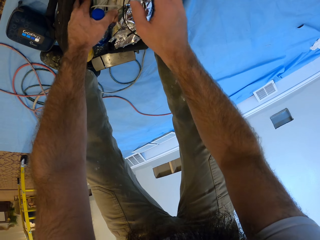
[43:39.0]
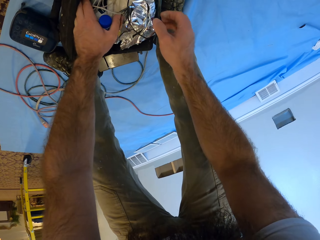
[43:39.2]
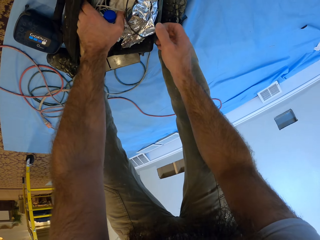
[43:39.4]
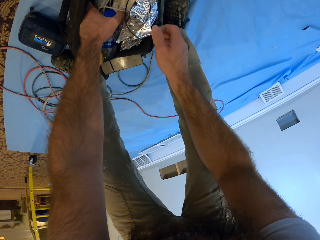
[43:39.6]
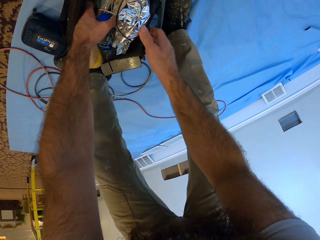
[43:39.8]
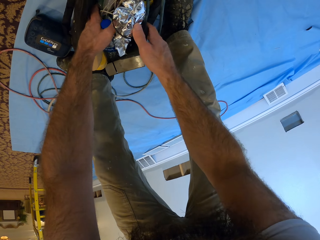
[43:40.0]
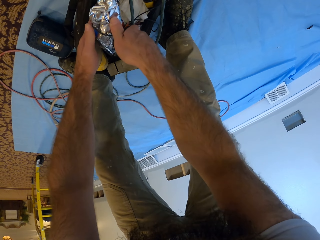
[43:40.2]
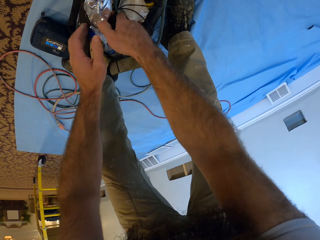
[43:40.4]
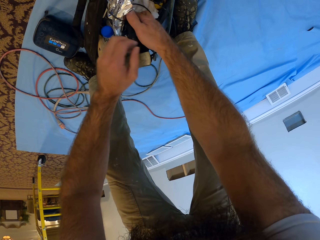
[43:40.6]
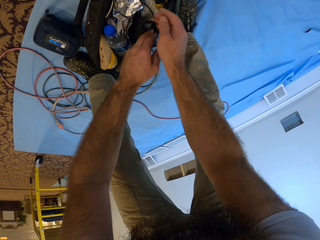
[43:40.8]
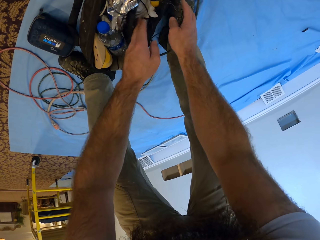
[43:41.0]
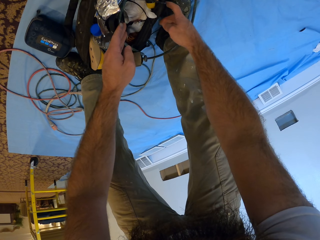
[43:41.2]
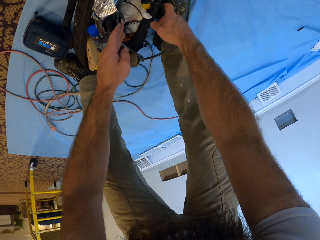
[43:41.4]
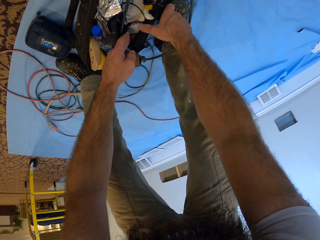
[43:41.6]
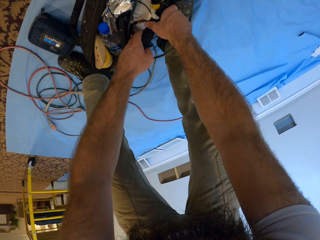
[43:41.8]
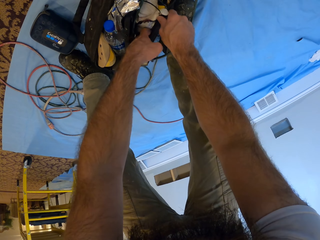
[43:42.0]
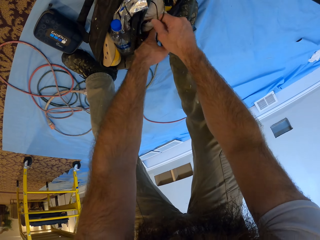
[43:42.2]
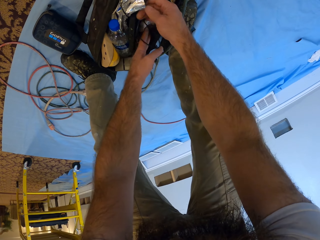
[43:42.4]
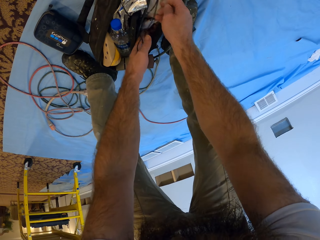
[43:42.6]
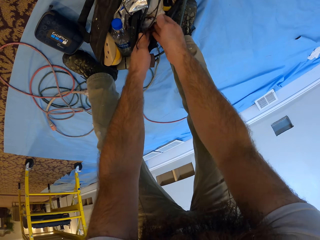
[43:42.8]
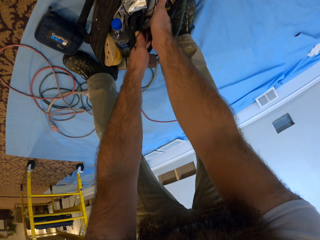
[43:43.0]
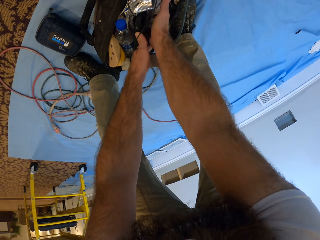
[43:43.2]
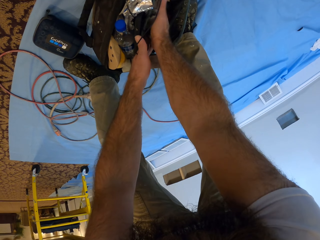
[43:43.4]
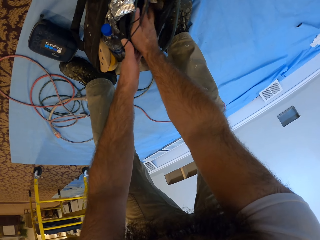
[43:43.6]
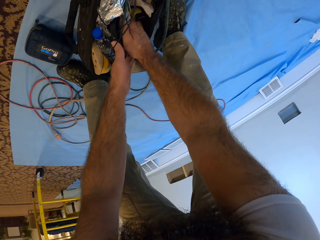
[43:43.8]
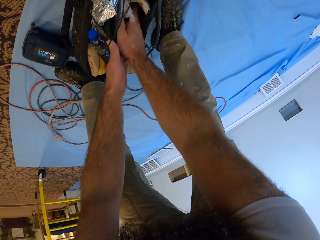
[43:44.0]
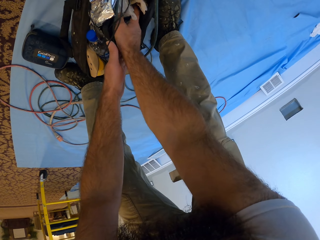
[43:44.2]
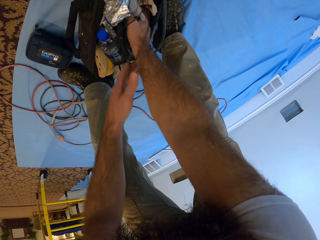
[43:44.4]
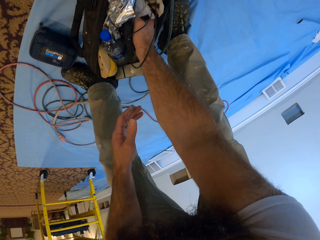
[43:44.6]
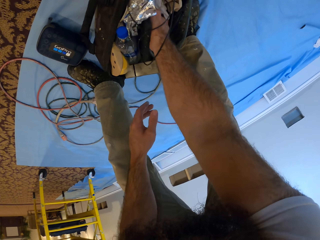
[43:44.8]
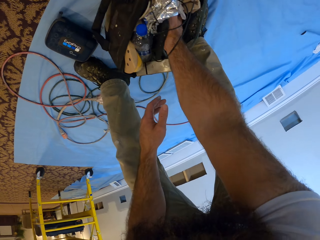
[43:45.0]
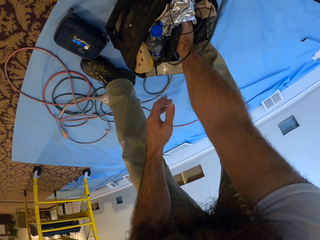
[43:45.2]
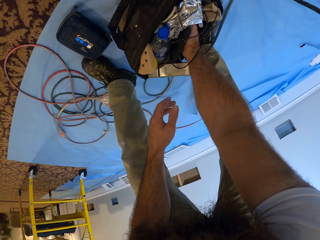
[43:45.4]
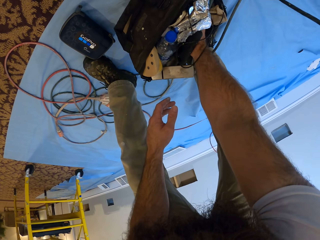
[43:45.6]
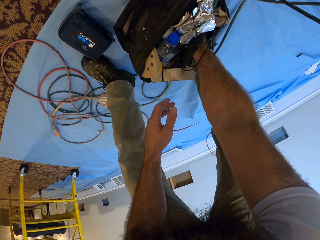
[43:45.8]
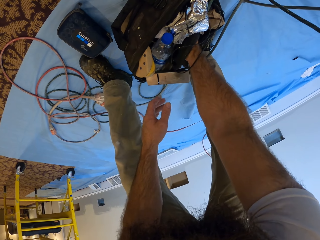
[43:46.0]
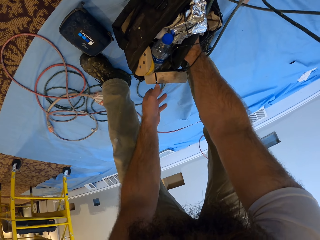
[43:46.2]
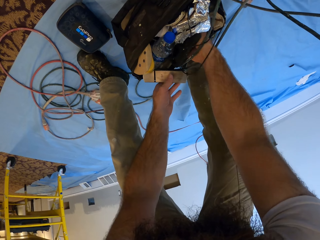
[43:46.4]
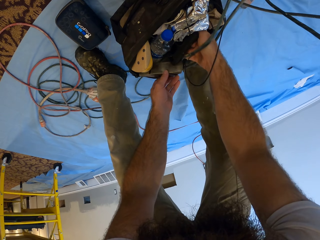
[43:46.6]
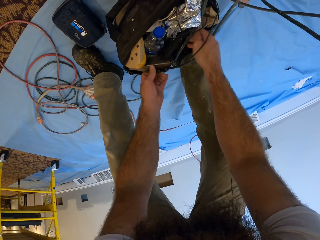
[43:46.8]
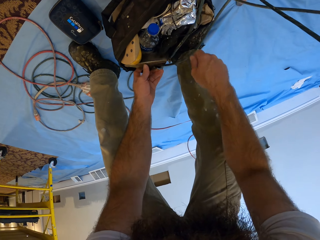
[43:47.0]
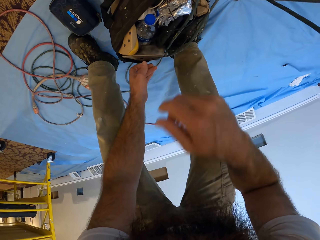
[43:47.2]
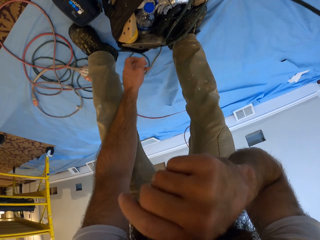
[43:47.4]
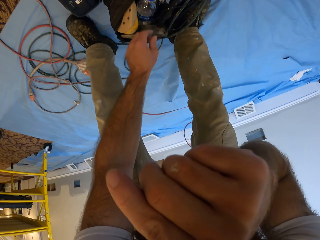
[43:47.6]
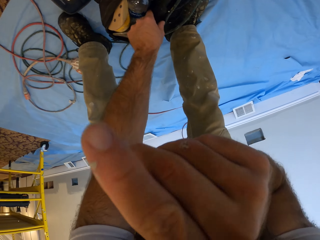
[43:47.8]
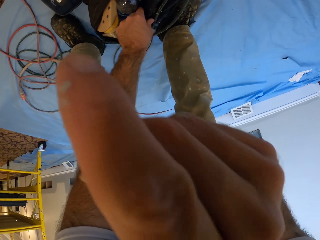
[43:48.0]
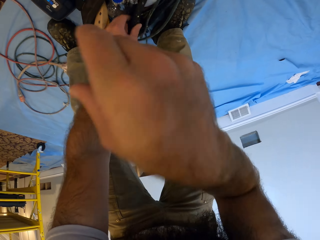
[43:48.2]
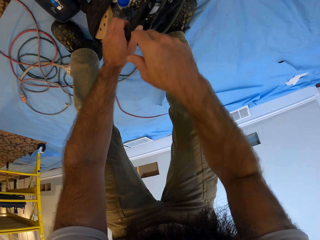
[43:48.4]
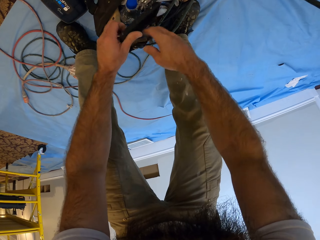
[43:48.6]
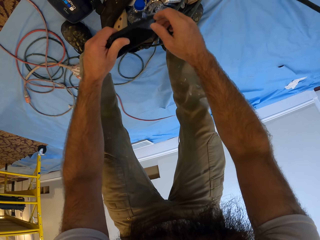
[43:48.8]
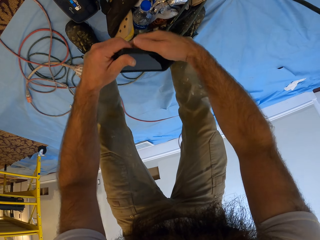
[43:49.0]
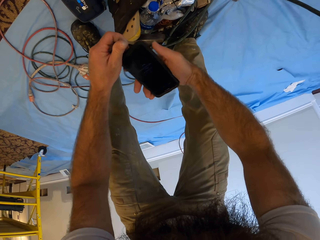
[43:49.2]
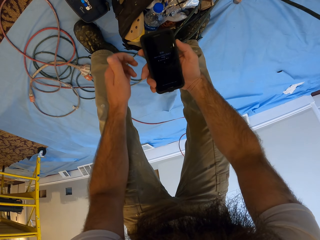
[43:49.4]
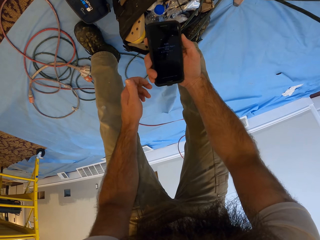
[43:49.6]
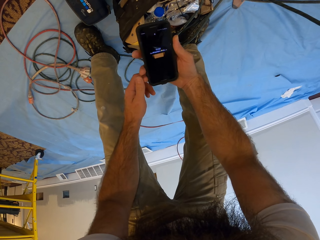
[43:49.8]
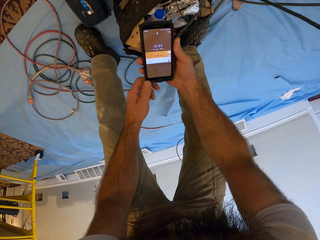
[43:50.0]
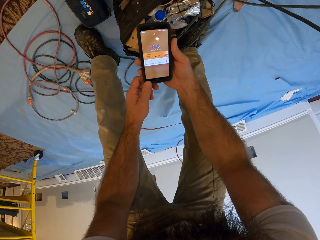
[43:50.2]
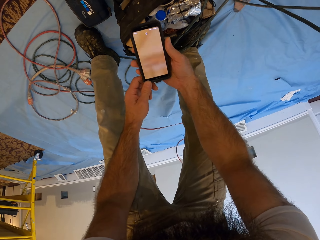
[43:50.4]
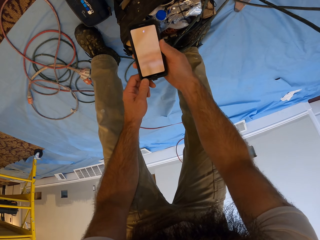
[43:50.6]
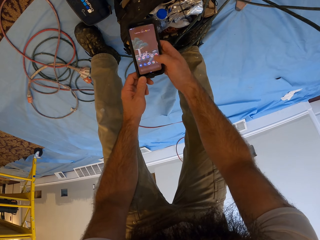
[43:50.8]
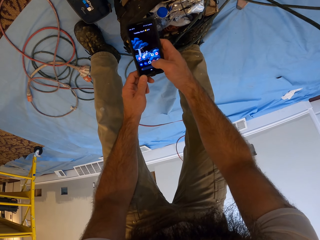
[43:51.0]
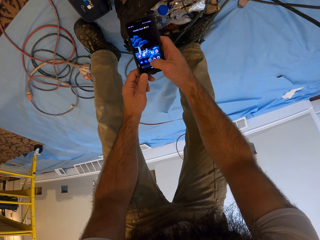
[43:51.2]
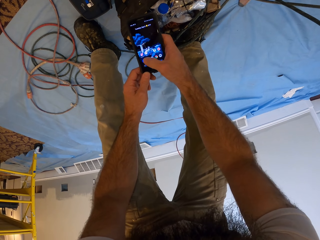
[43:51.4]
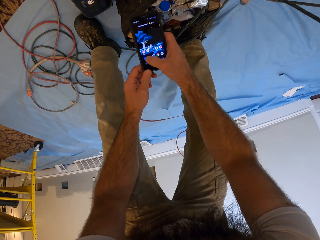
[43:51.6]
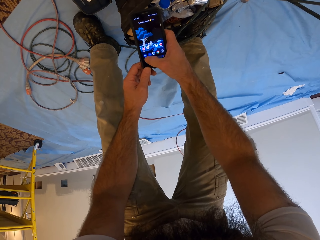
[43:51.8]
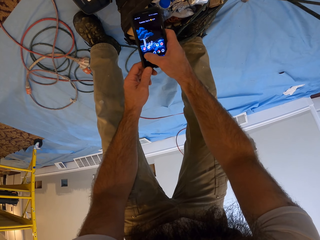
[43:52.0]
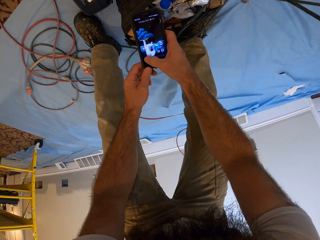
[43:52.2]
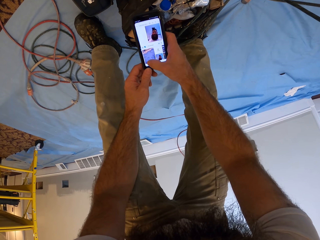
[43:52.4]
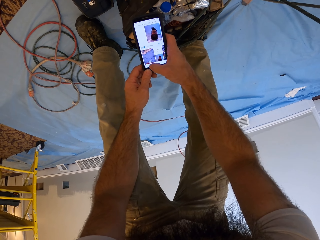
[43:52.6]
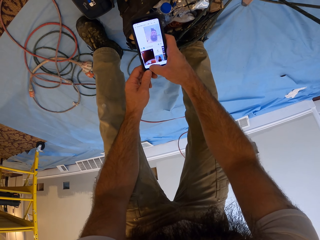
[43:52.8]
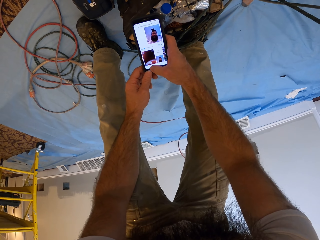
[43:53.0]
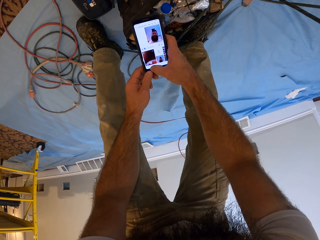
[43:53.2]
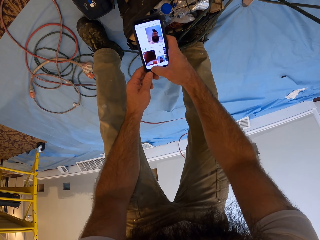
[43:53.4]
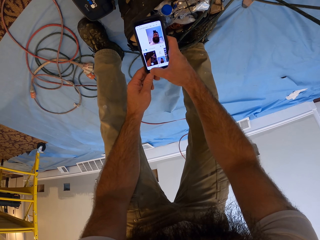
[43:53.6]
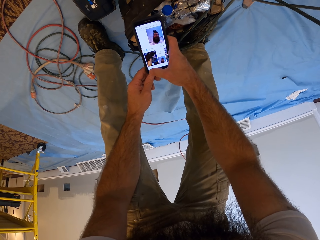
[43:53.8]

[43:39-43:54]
The camera wearer touches his face with his right hand. He wipes the face. He brings out a cellphone from the bag with his left hand. He passes the cellphone to his right hand. He operates the cellphone with his right hand.

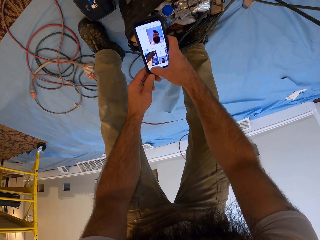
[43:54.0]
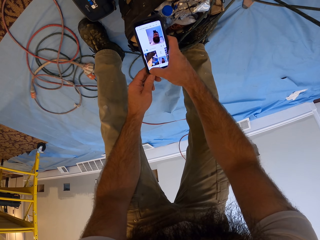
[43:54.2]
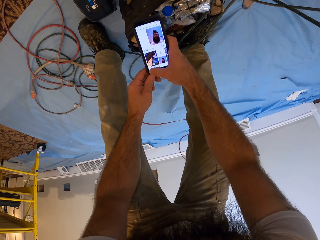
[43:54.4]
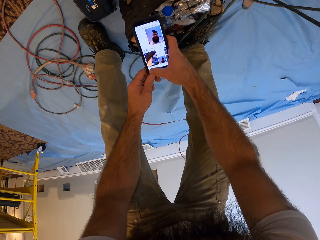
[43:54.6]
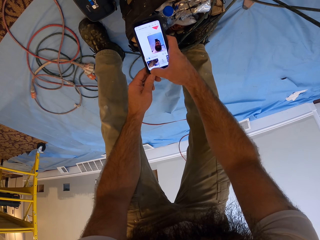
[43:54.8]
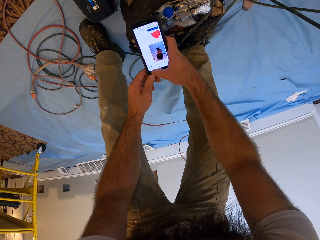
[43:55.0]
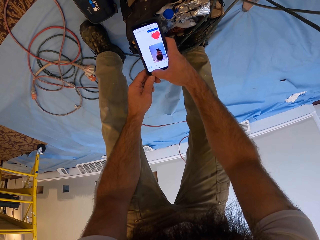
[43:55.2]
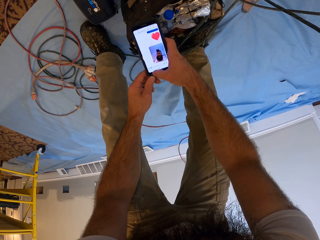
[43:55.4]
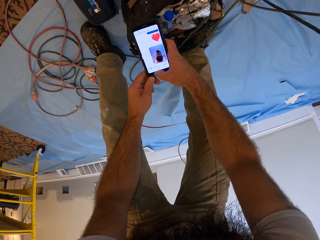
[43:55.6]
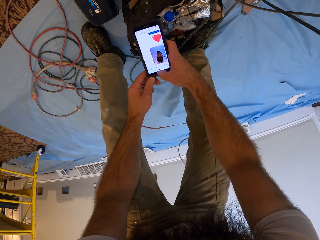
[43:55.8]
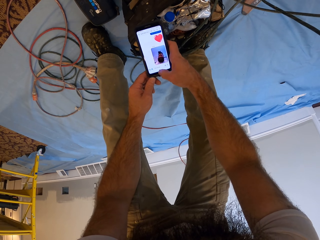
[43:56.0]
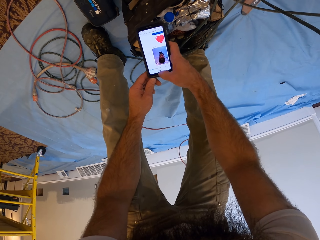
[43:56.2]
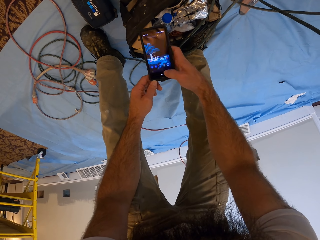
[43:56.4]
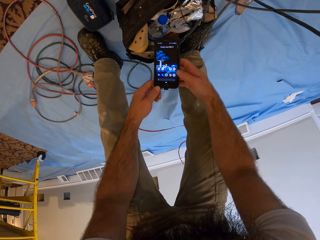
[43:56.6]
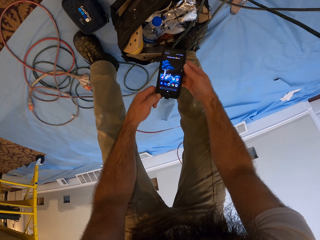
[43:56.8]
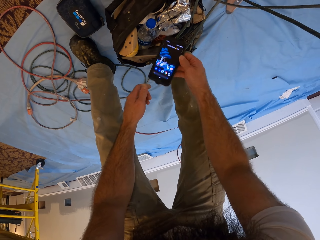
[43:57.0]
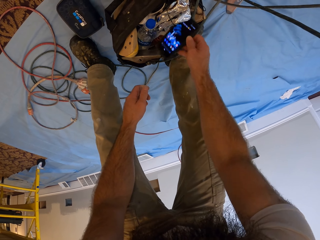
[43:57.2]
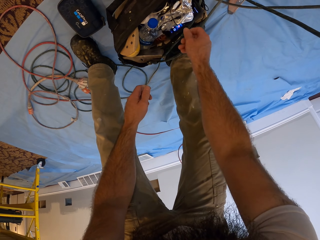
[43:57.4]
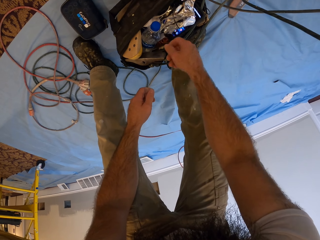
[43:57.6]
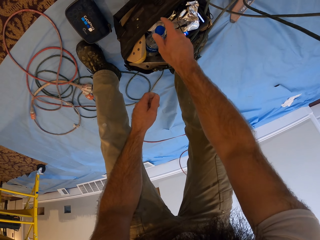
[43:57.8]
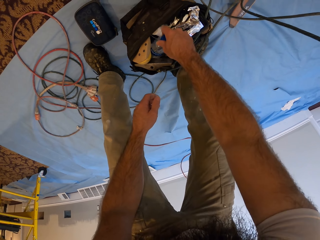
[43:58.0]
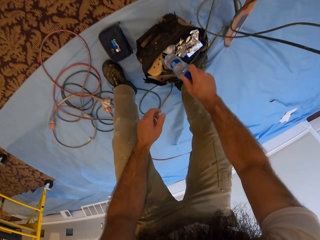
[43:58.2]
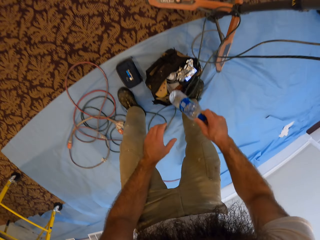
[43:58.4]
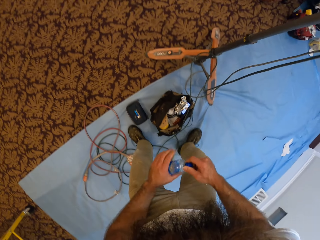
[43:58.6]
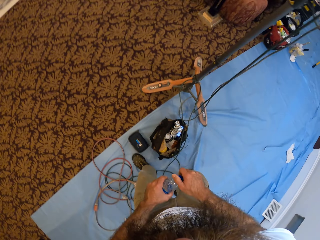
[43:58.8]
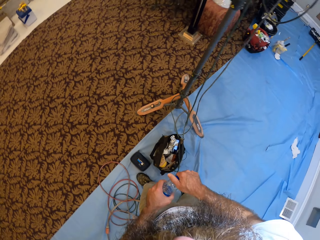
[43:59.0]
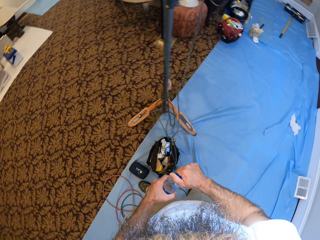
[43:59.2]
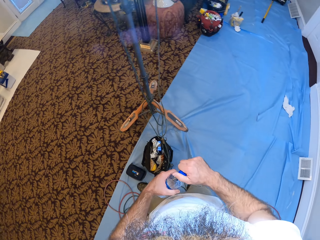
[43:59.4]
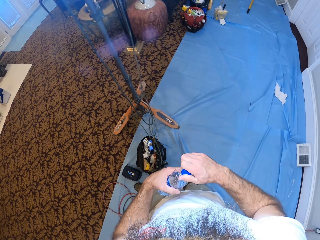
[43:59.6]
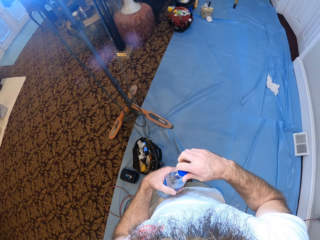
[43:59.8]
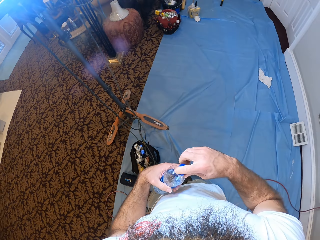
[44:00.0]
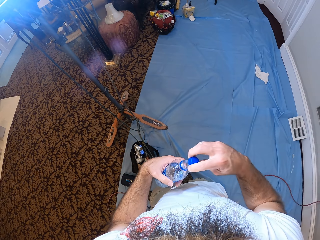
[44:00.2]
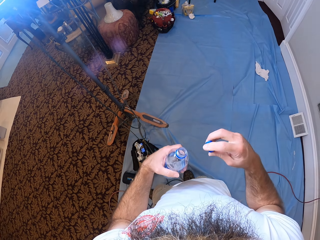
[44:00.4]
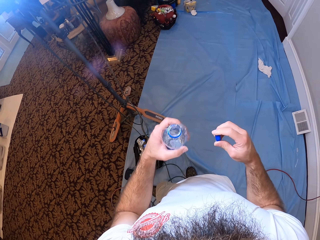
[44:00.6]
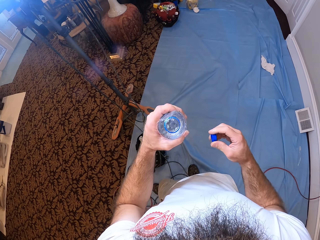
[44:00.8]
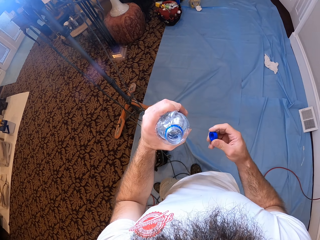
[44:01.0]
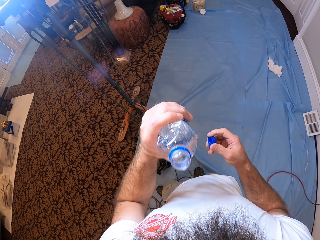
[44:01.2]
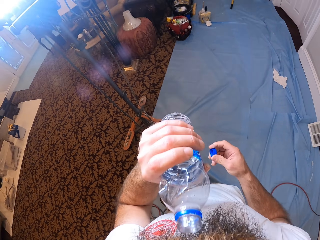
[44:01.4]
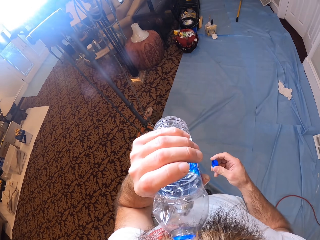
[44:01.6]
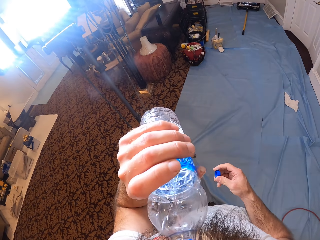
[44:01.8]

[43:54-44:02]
The camera wearer drops the cellphone in his right hand in the bag. He grabs a bottle from the bag with his right hand. He passes the bottle in his right hand to his left hand. He opens the bottle cover with his right hand. He holds the bottle cover with his right hand.
